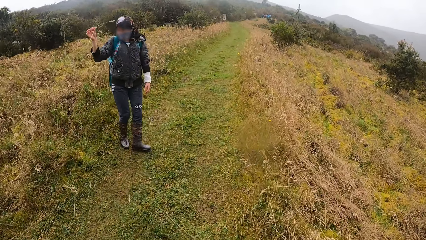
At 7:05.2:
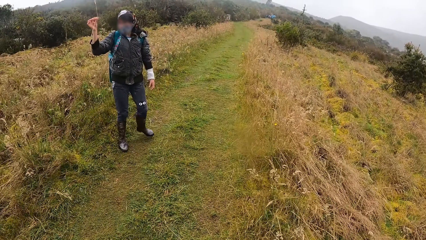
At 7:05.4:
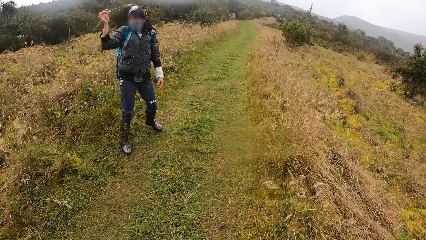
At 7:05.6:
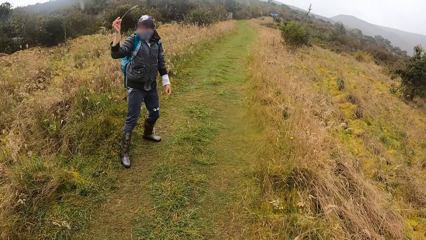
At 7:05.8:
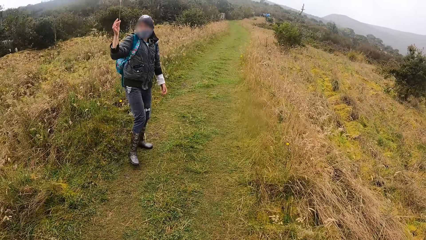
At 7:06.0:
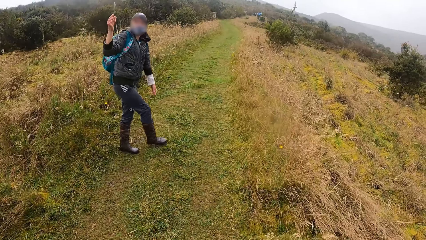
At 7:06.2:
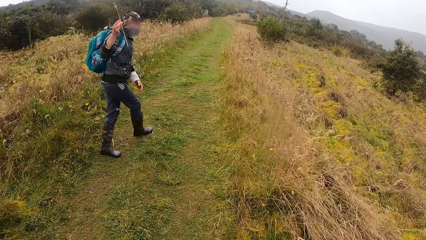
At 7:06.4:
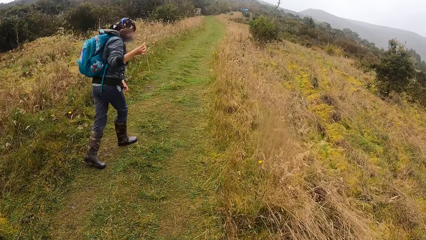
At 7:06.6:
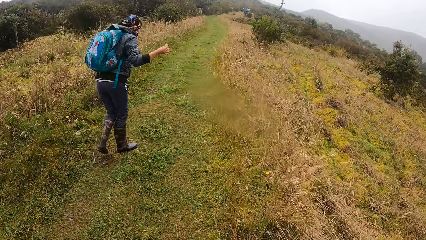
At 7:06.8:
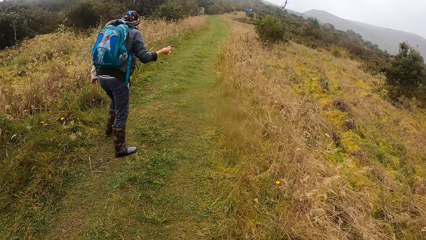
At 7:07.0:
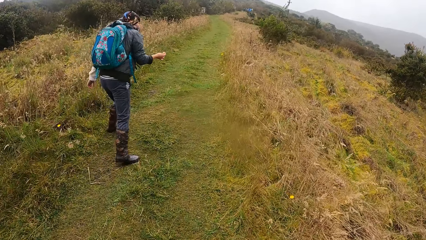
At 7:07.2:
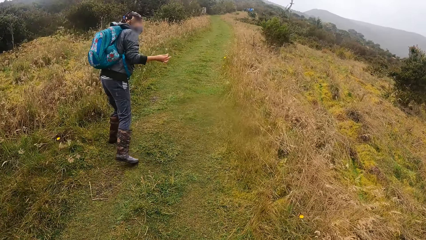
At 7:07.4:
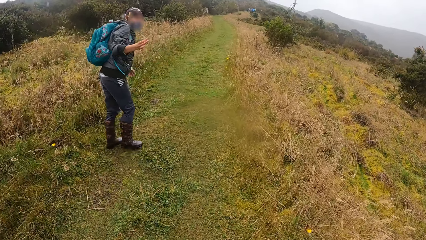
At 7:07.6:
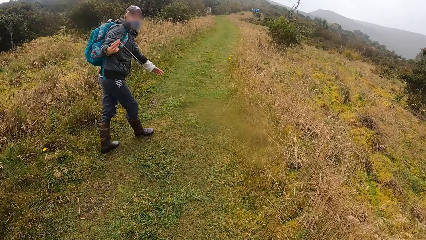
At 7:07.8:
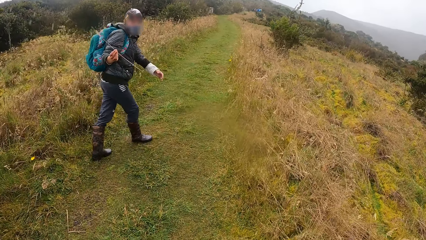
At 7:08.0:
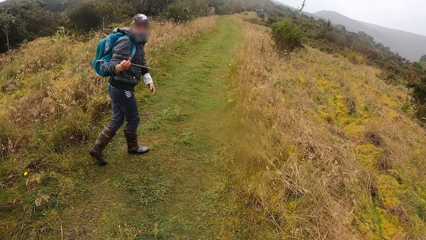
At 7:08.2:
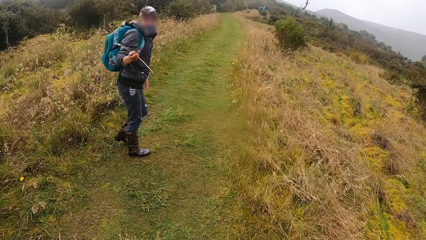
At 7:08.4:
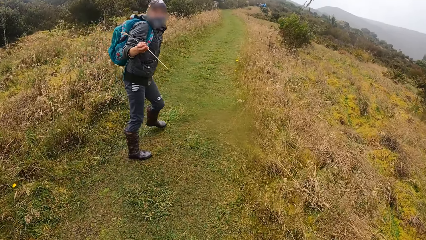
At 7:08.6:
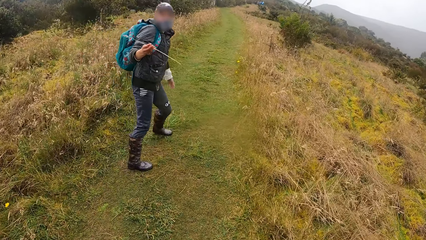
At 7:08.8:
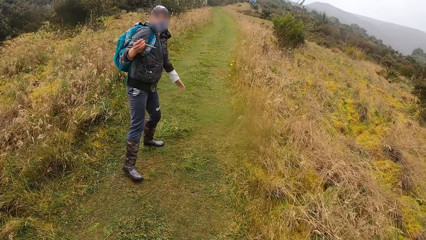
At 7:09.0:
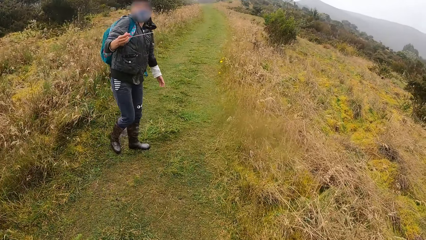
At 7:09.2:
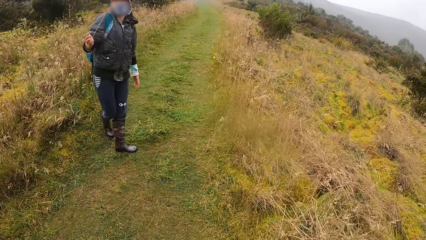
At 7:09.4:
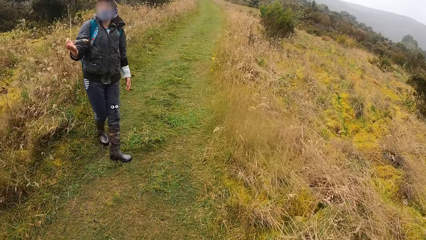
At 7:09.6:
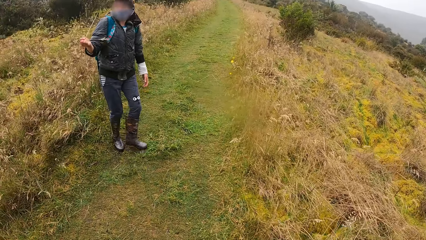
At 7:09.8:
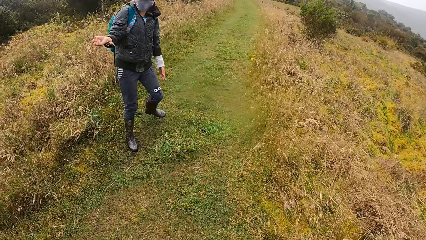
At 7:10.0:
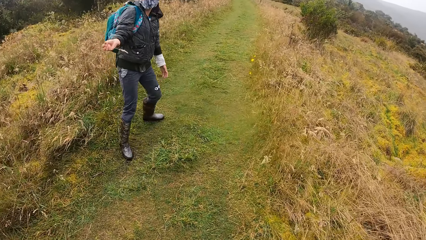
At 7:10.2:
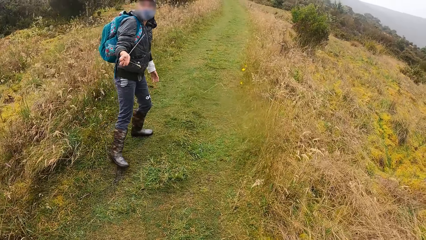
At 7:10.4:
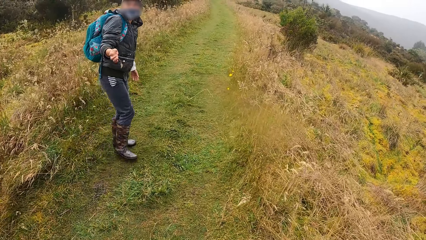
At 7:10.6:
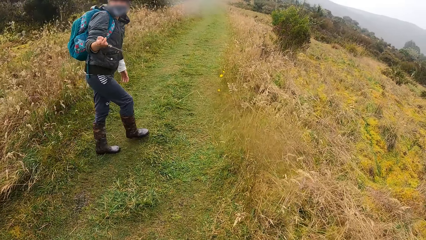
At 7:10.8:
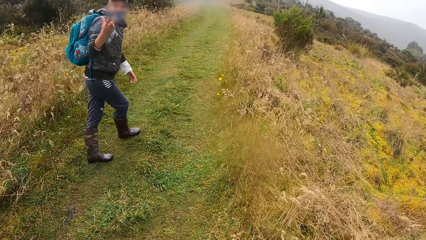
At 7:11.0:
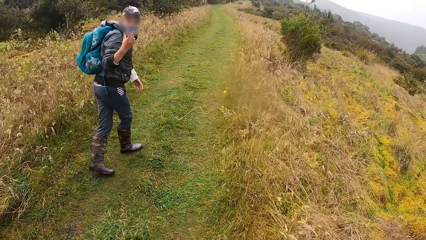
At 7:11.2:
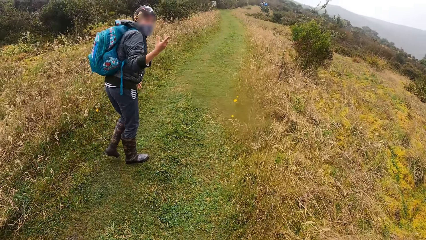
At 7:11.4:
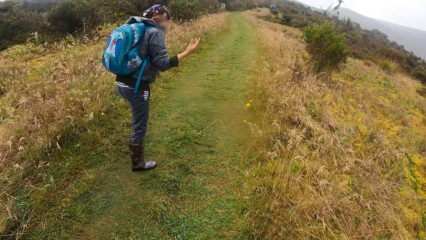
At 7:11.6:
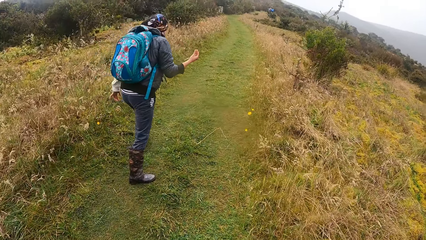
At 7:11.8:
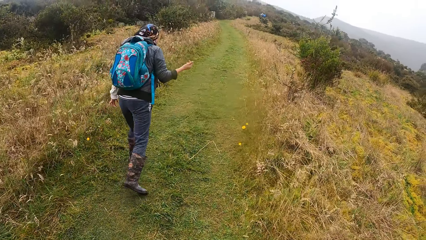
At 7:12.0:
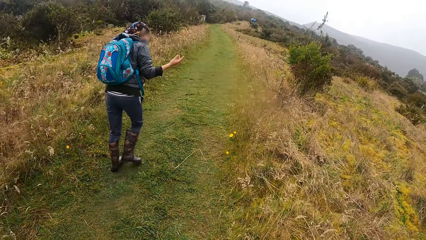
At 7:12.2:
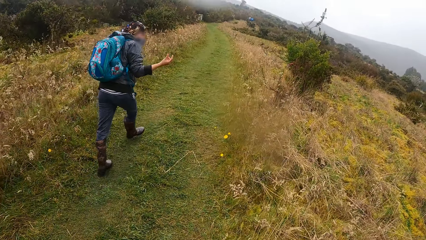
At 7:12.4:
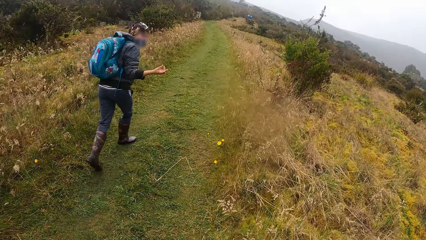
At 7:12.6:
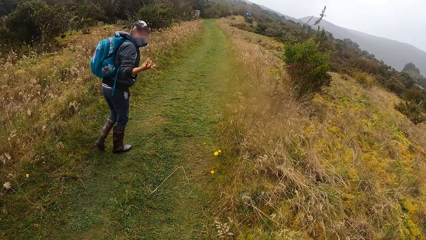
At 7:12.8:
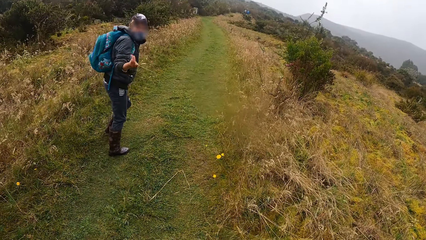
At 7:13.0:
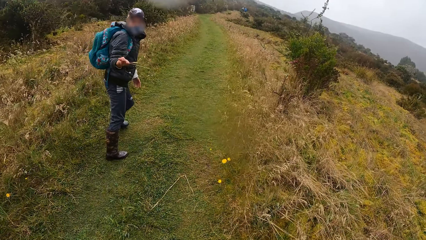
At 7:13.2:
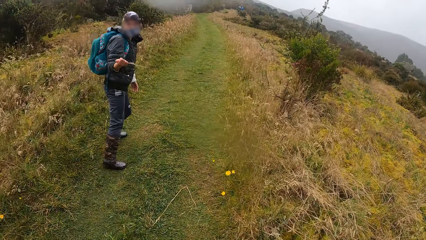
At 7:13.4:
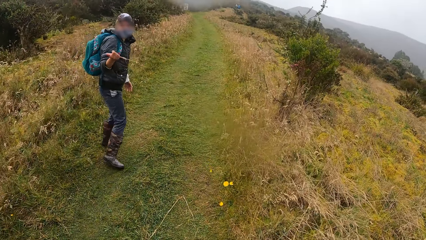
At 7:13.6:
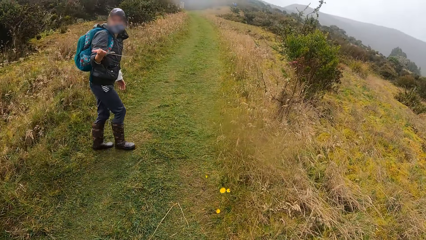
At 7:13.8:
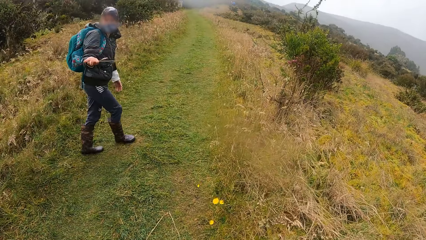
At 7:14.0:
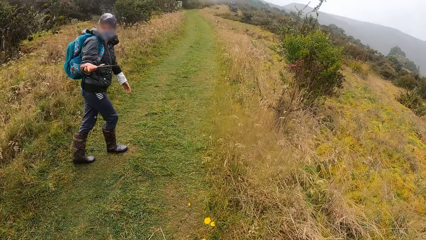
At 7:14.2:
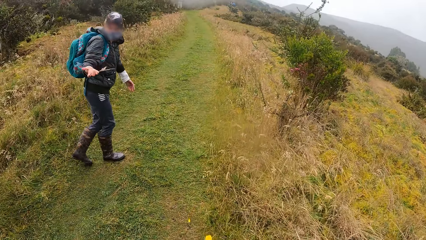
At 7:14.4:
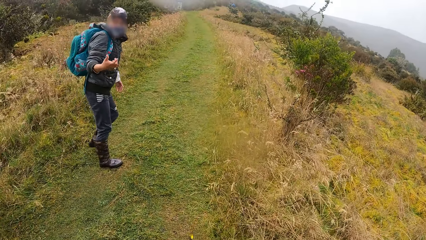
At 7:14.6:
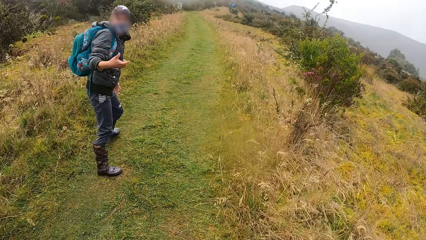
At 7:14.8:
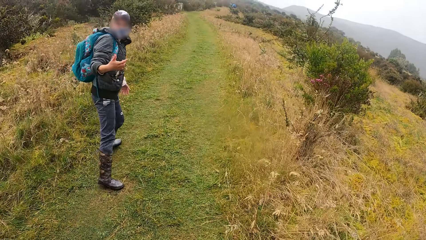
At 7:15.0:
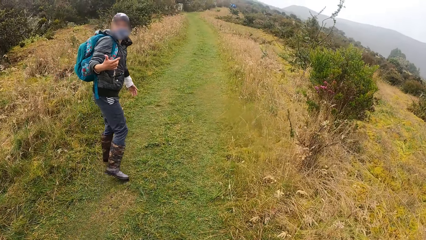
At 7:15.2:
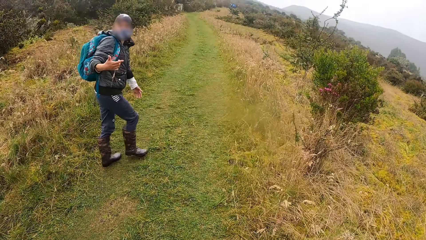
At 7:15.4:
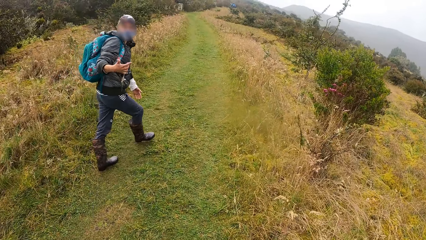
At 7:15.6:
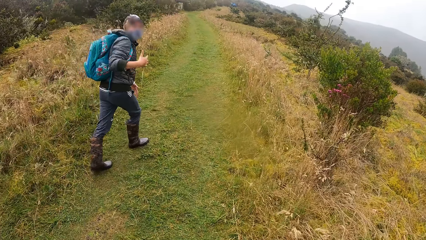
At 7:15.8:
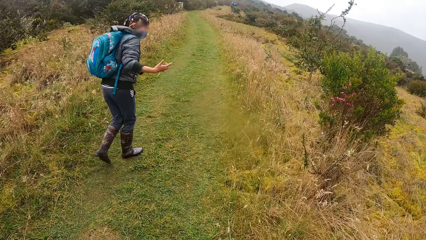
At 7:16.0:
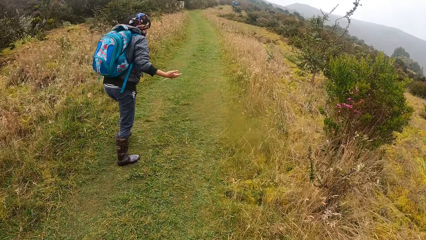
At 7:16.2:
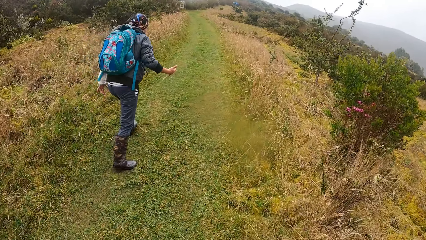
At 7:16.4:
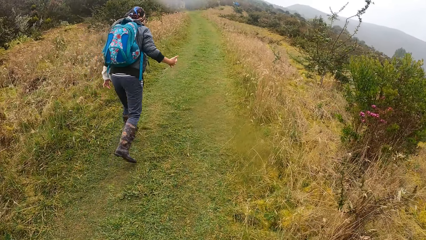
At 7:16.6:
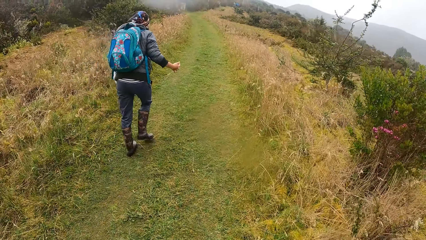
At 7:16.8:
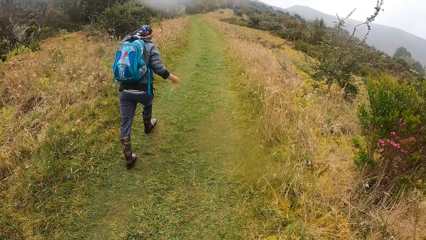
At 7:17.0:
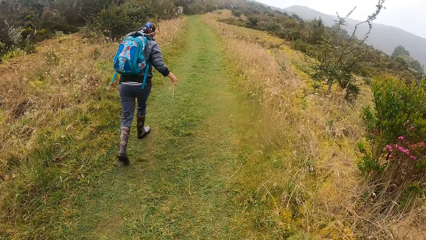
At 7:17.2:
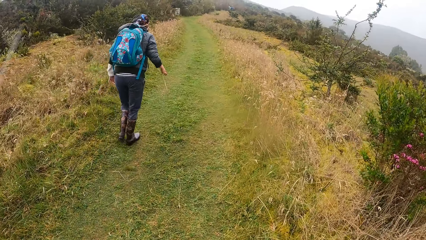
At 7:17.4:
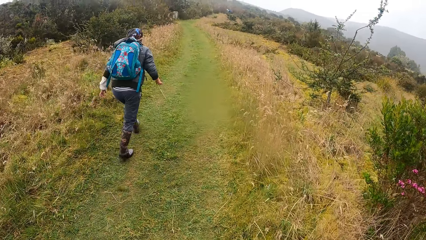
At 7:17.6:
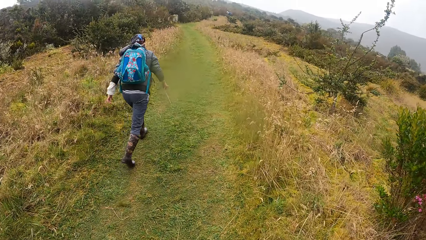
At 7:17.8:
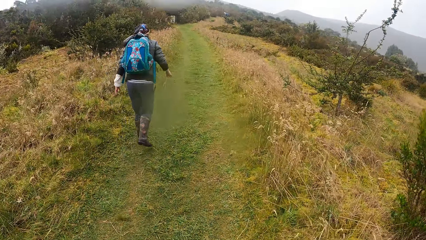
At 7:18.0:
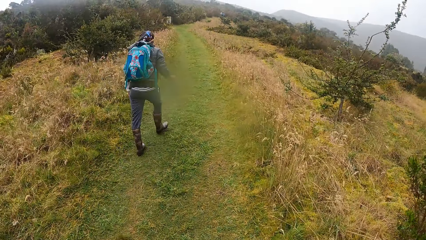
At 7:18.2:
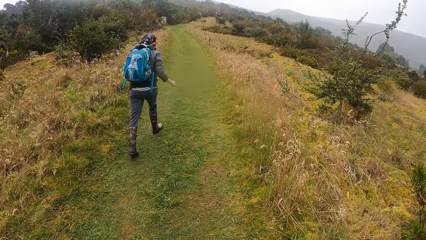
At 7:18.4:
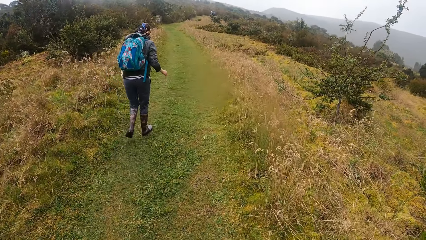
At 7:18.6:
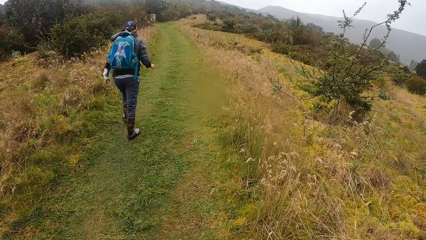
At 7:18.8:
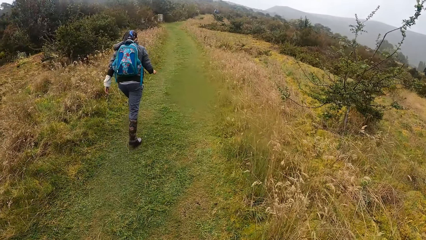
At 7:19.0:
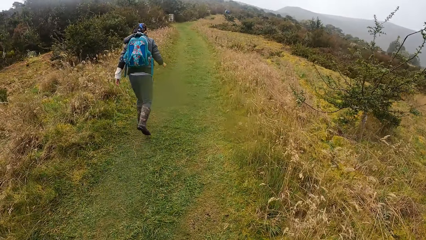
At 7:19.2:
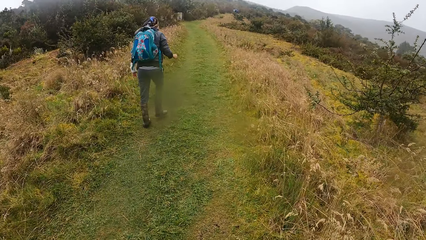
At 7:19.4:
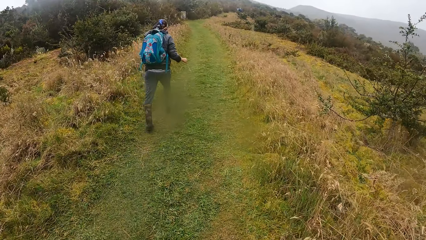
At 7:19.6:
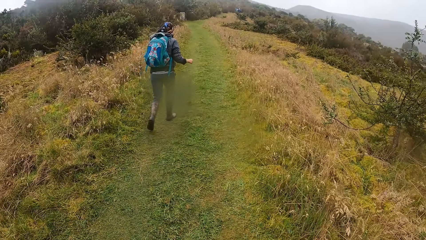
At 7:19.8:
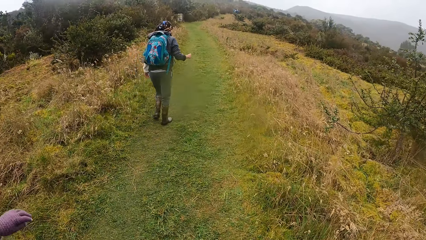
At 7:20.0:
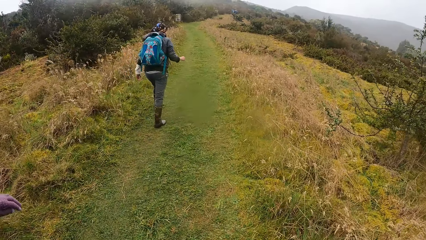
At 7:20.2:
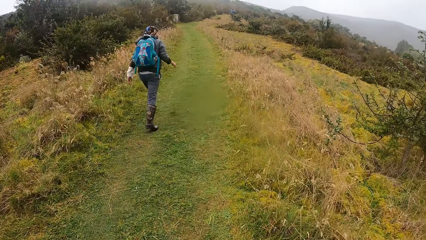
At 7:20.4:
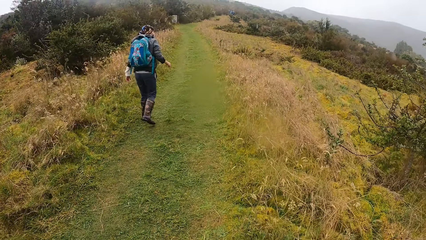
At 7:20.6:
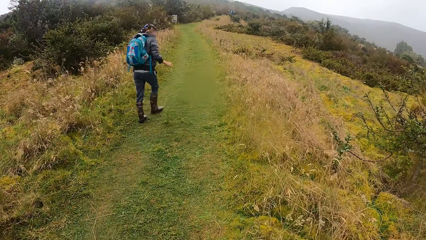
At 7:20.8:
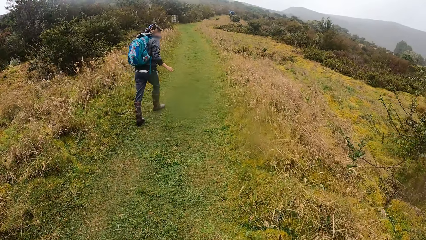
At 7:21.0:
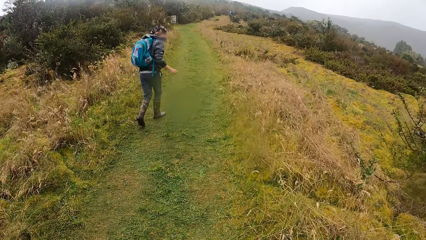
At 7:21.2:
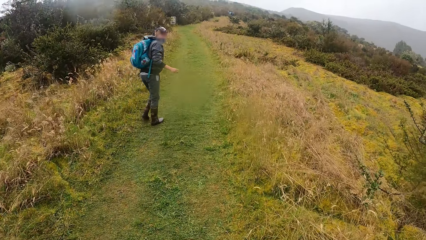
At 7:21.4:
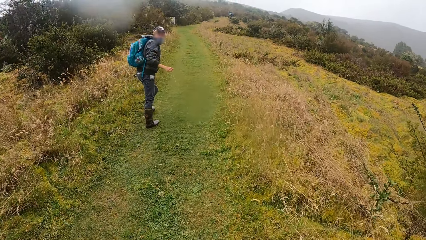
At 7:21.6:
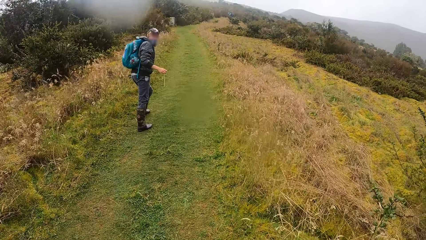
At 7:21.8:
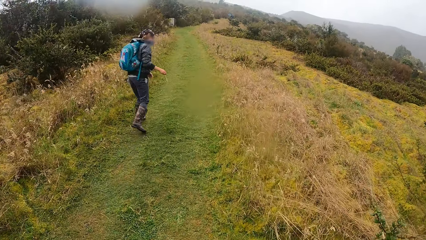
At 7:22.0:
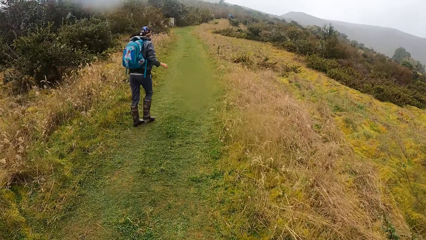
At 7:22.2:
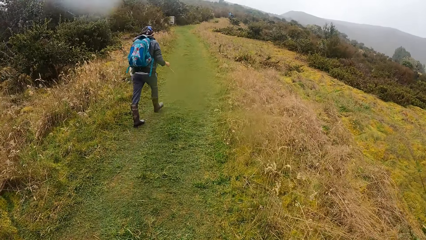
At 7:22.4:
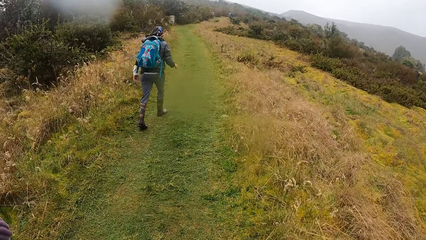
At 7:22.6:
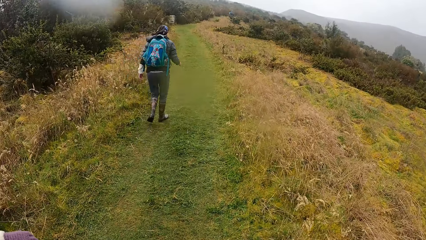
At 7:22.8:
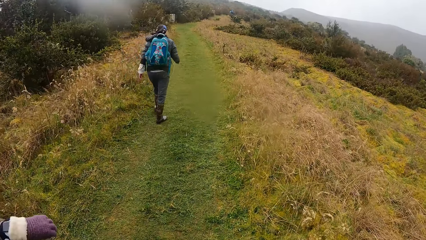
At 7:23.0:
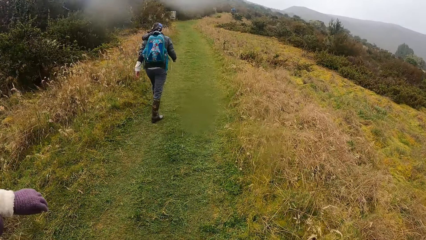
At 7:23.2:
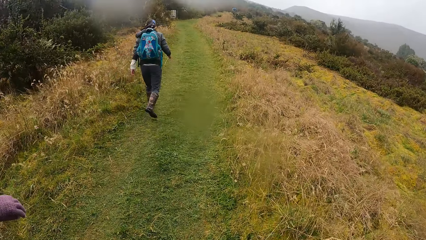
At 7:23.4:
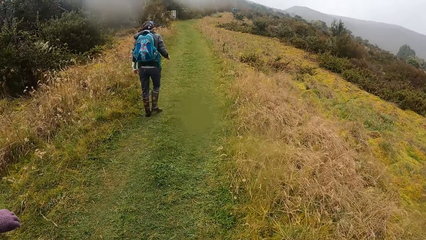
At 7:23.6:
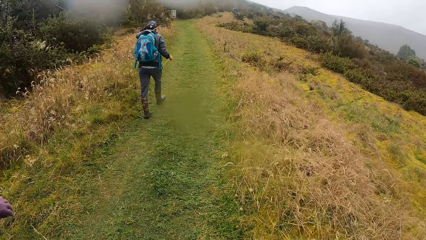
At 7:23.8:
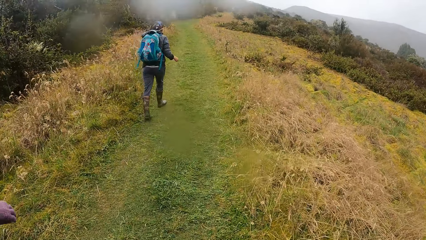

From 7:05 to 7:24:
A lady interacts with the camera wearer and another lady. The camera wearer walks along a path in the field.
